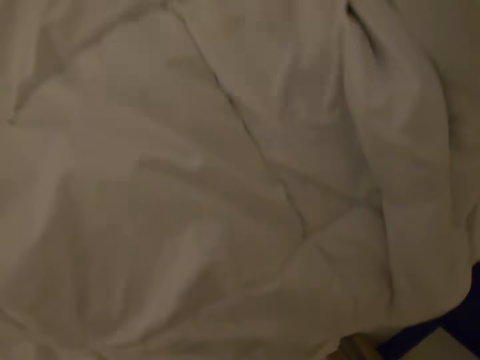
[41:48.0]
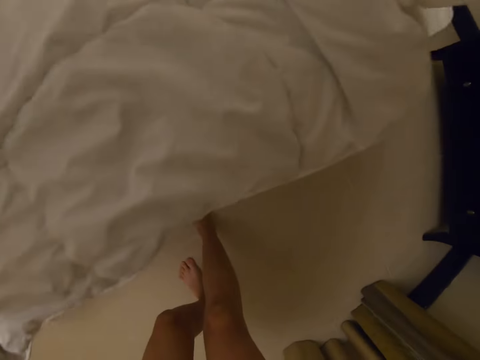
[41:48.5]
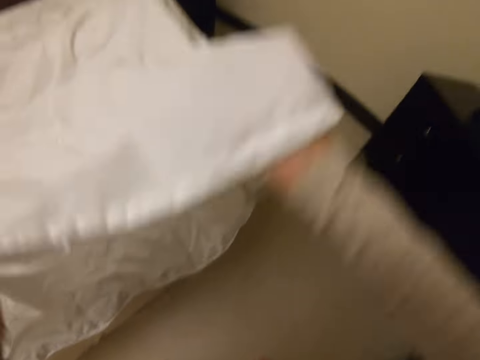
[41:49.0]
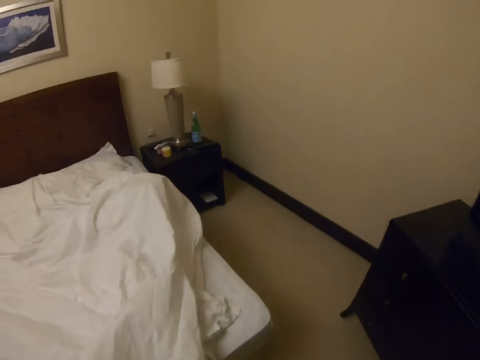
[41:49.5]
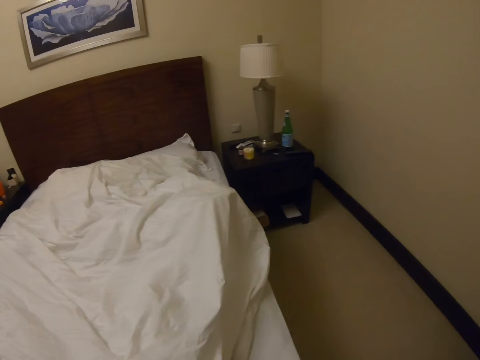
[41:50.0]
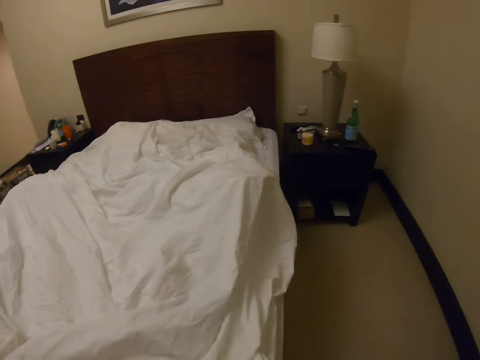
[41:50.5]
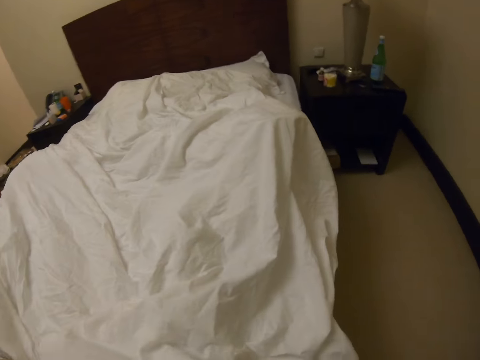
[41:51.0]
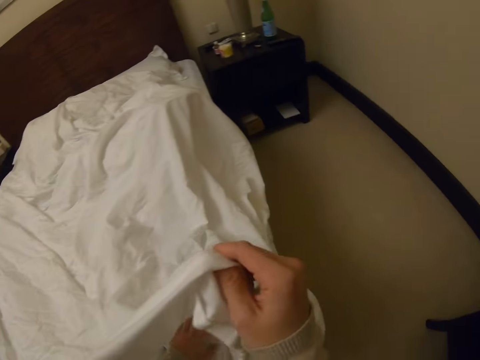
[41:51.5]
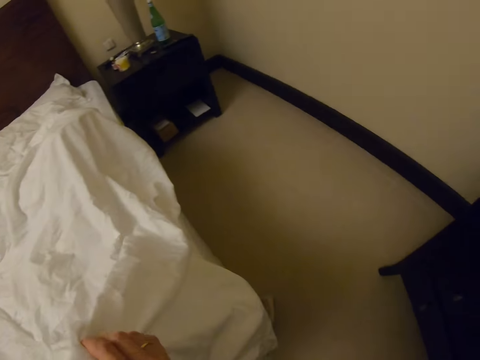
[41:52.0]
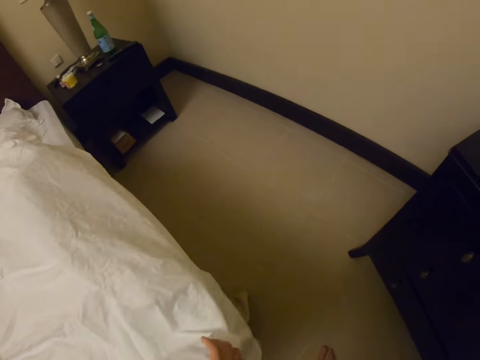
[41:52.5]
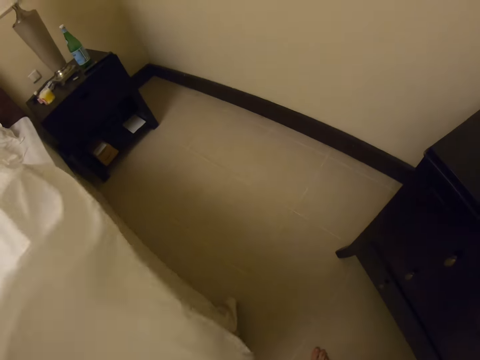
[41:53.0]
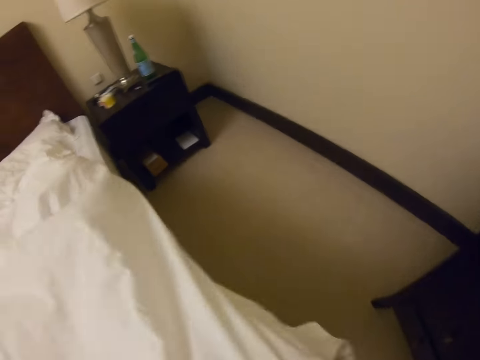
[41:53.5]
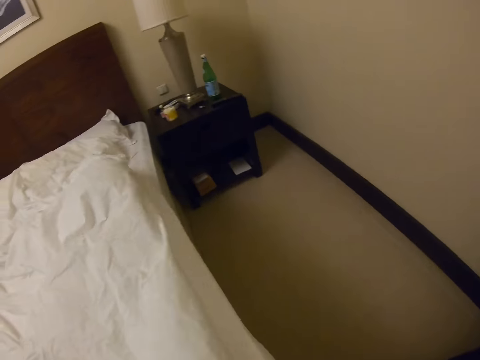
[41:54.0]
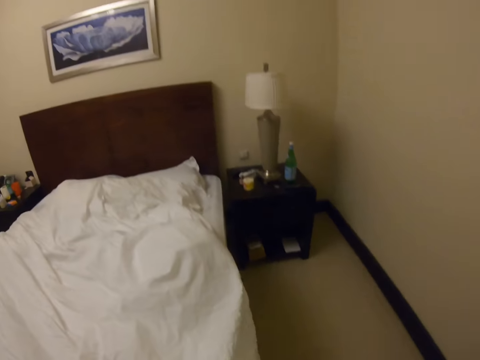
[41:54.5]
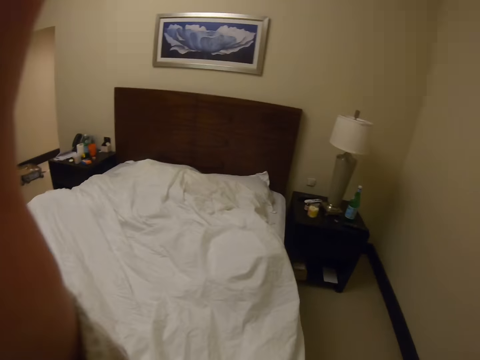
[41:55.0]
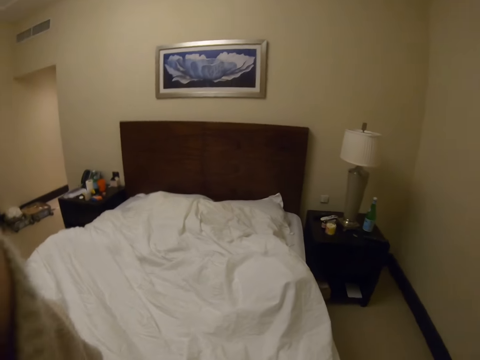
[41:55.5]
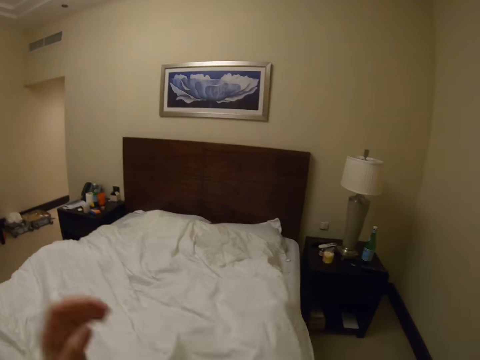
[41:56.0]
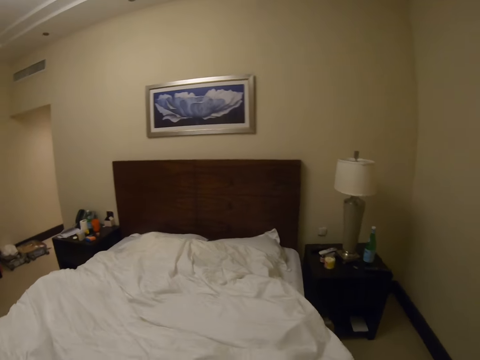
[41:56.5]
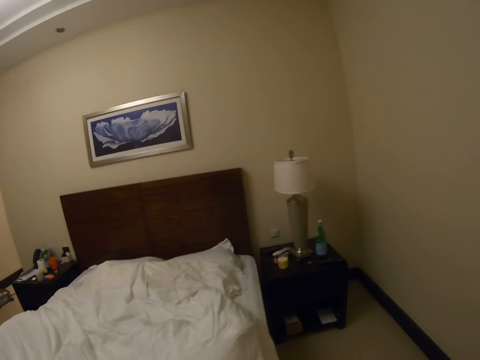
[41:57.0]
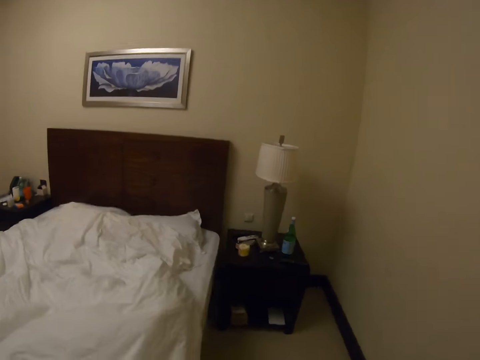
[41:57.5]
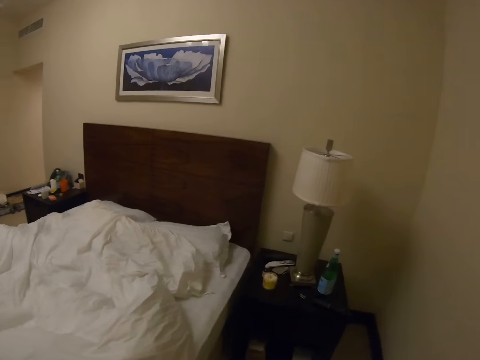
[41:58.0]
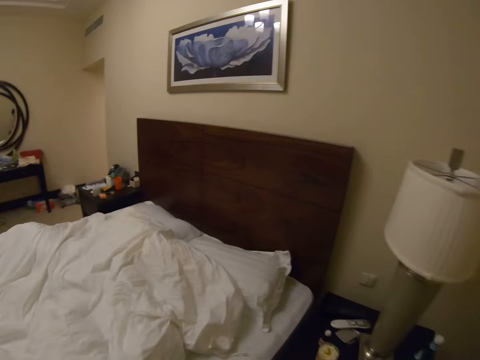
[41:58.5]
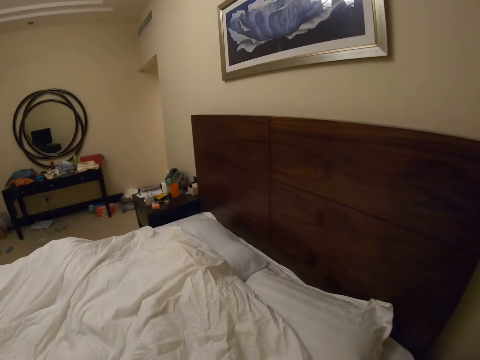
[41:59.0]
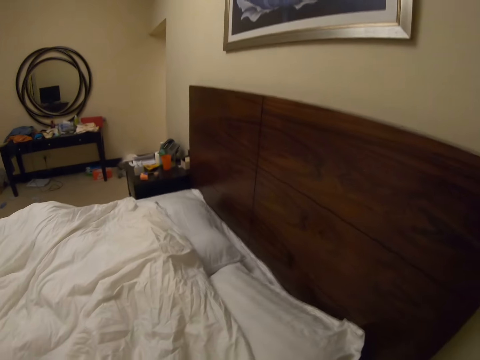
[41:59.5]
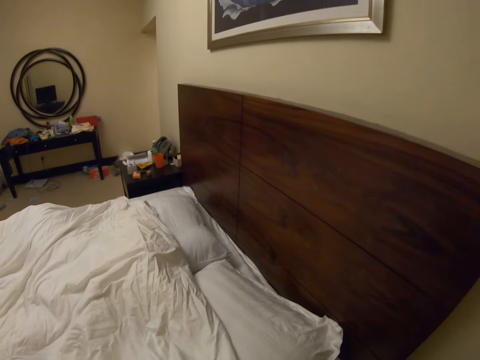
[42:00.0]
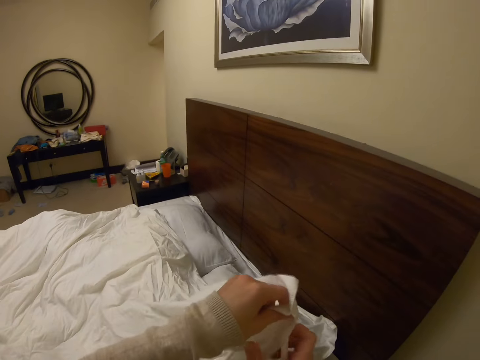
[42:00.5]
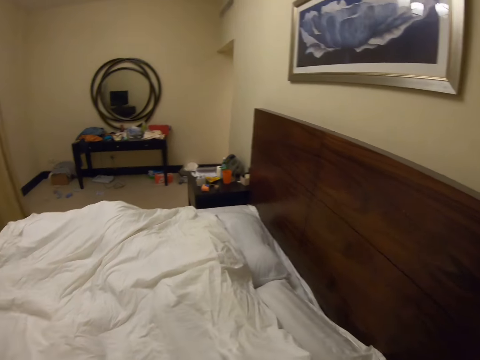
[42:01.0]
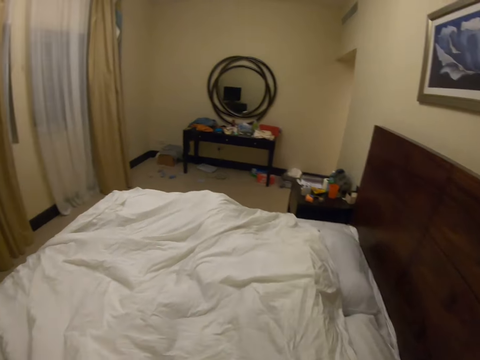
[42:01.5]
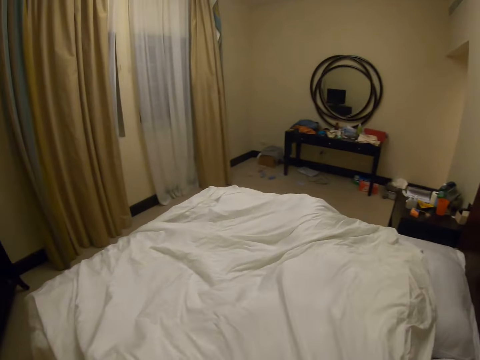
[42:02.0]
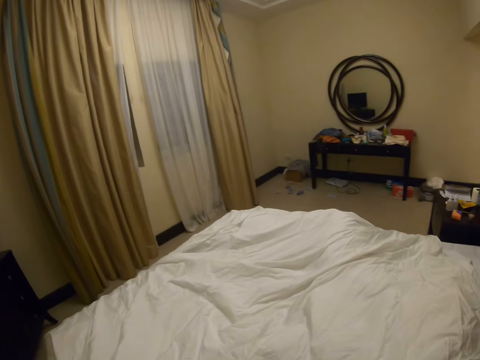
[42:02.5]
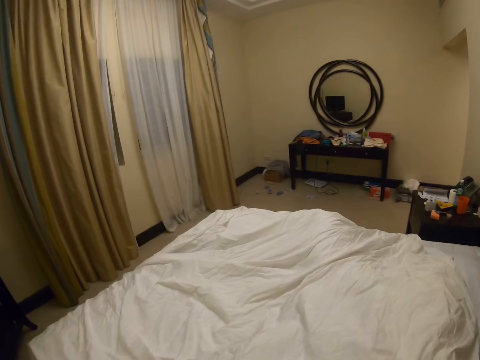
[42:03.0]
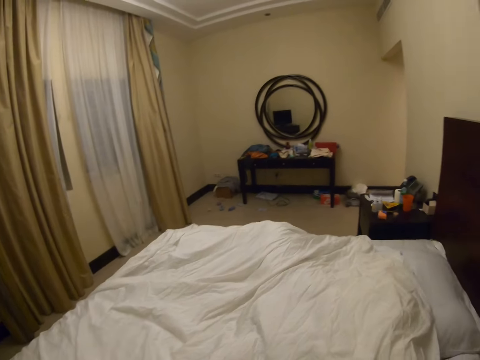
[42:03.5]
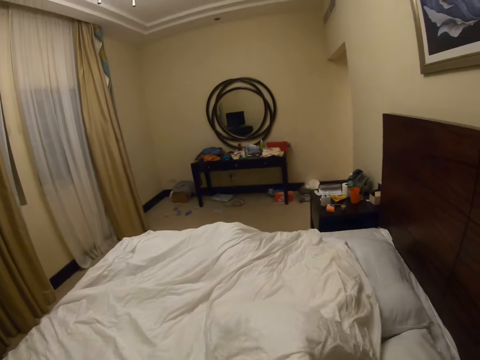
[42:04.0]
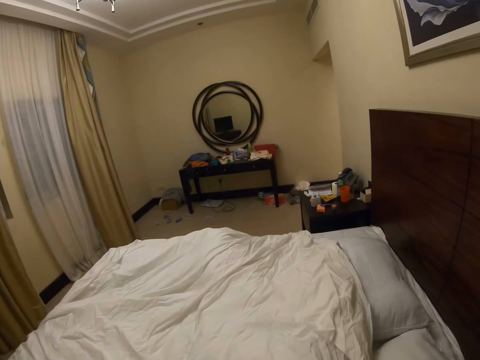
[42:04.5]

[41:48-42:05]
The camera wearer spreads the beddings. They stare at the bed. They walk around the bedroom. They spread the beddings.

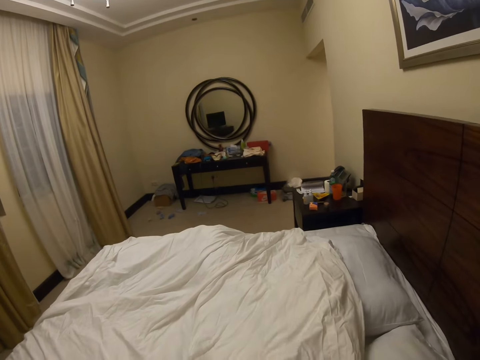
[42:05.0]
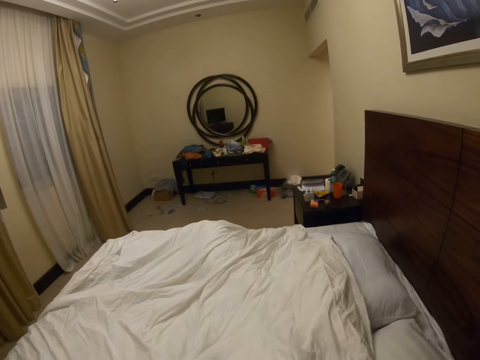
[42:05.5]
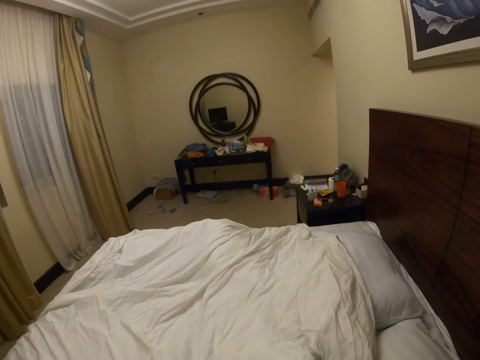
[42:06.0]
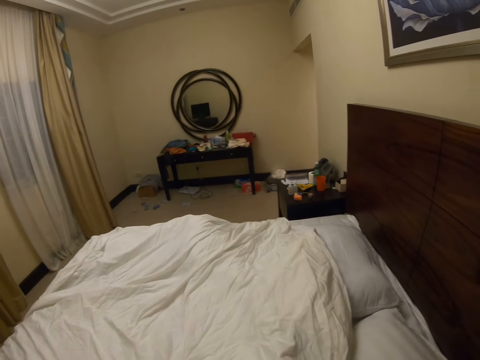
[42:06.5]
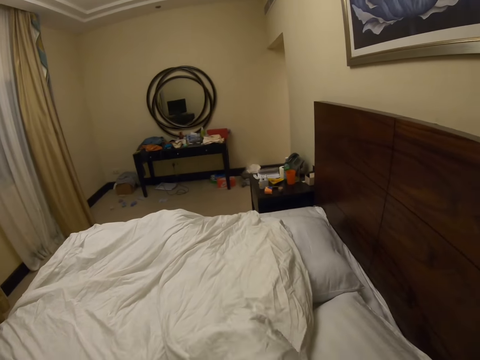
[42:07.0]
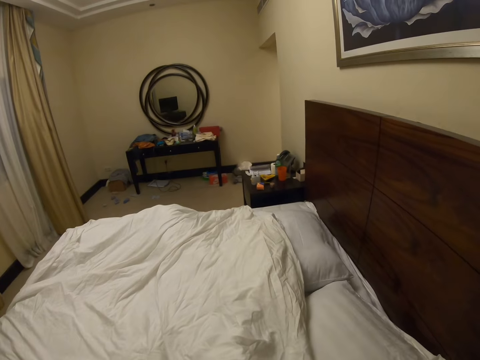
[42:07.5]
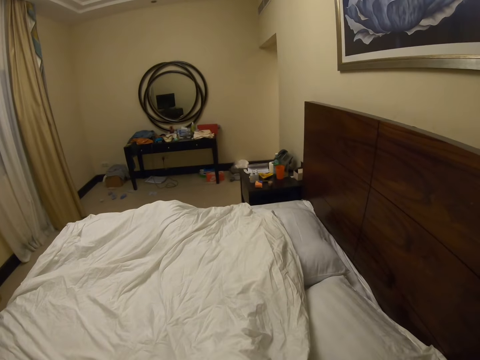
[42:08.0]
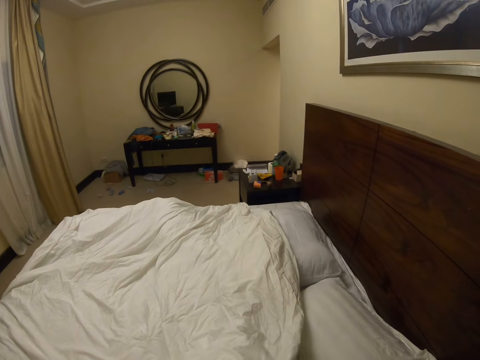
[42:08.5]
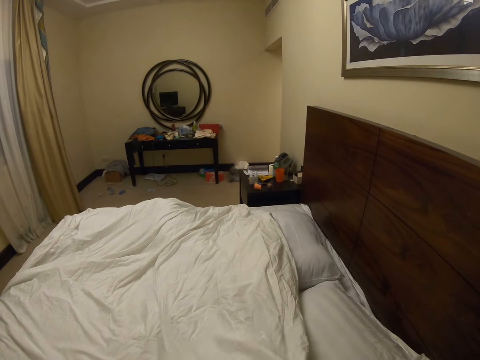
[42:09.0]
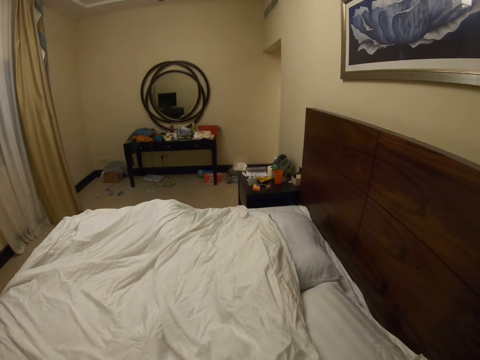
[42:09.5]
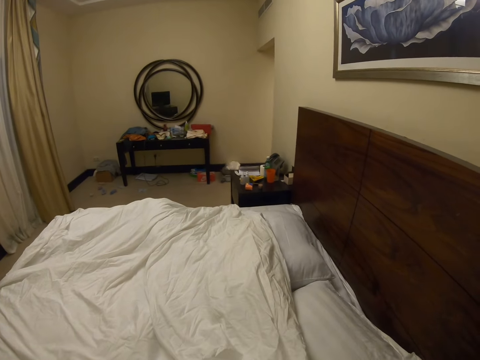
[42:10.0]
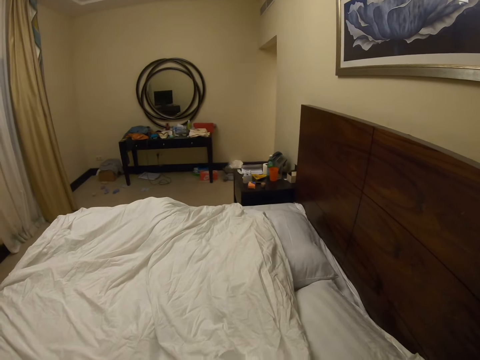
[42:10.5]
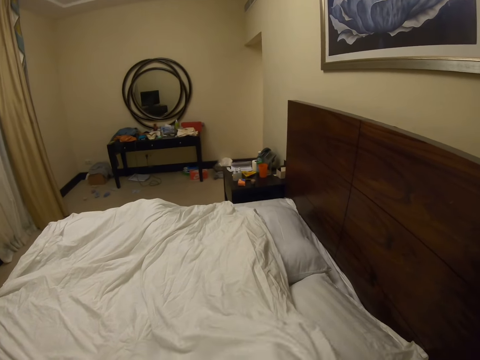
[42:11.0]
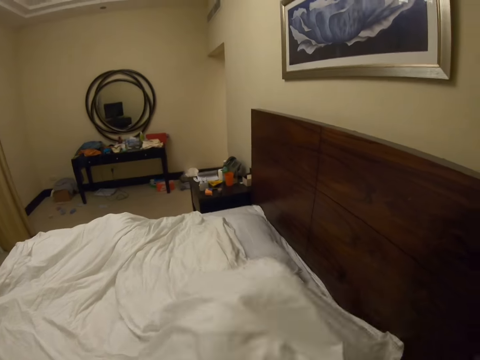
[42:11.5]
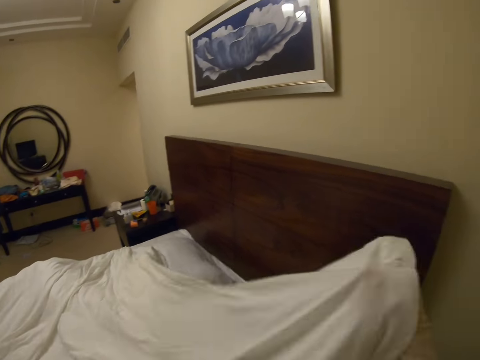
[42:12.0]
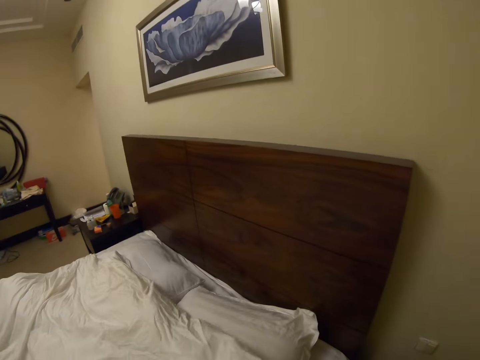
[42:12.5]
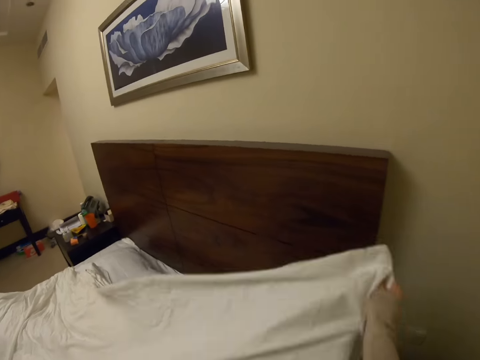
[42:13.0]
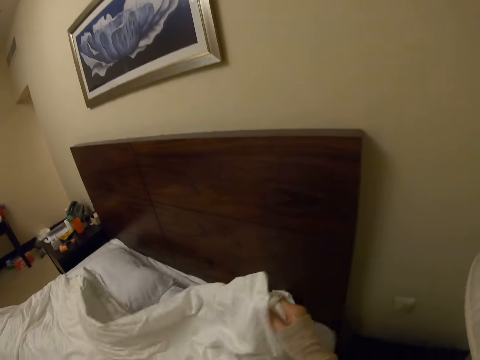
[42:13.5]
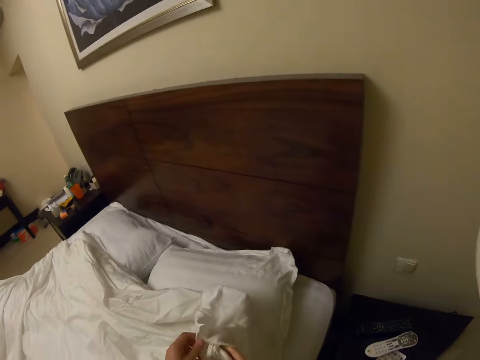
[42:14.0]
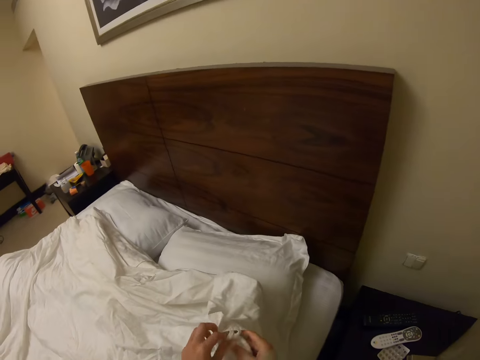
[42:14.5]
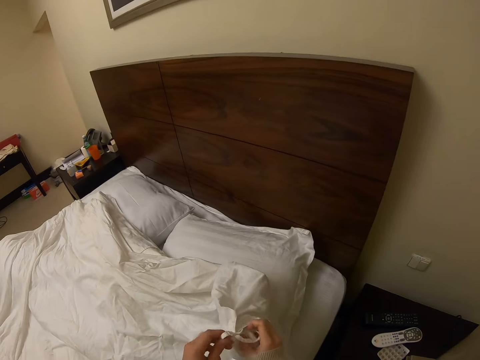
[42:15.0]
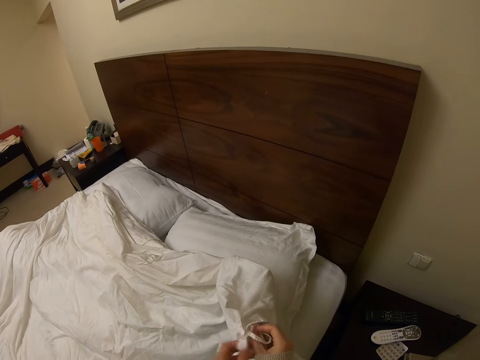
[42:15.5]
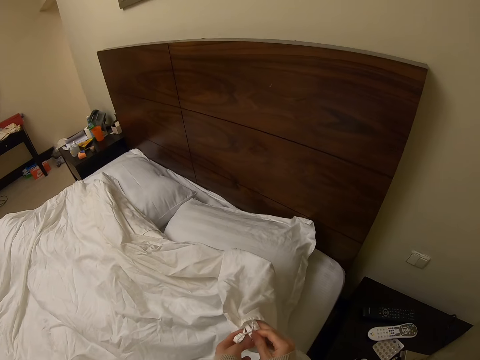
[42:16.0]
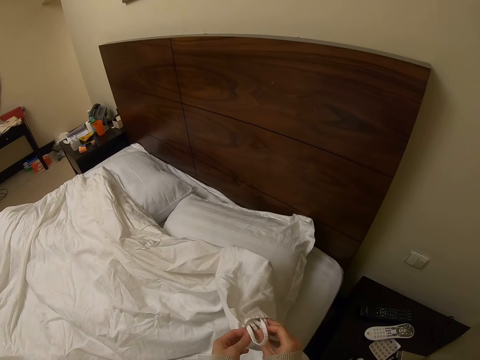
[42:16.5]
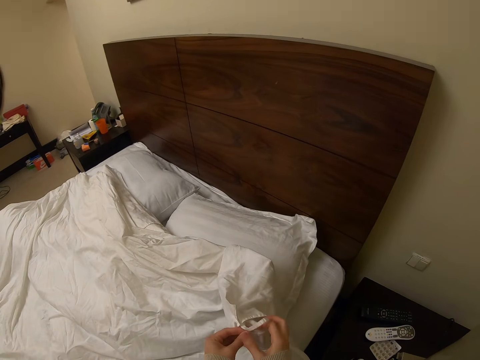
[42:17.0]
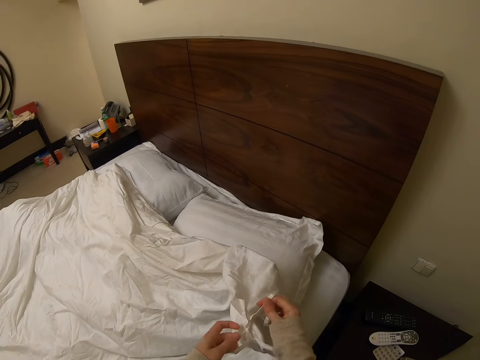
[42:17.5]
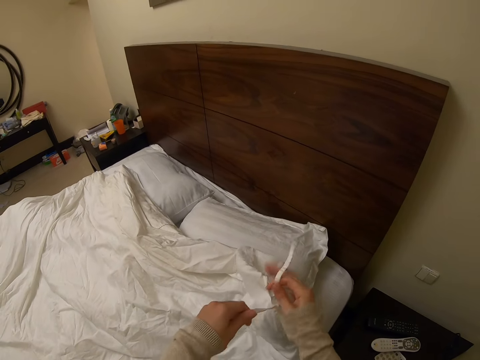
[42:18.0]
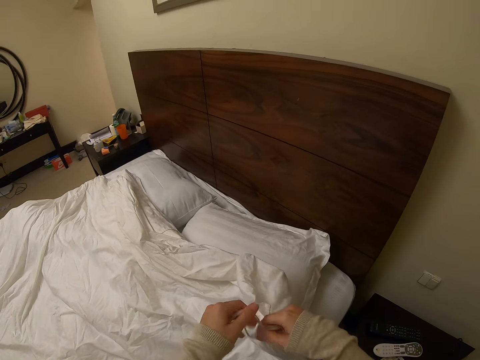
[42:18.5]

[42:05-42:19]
The camera wearer ties a string on the beddings.
